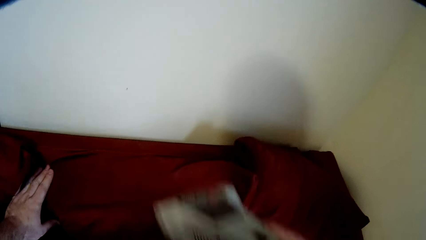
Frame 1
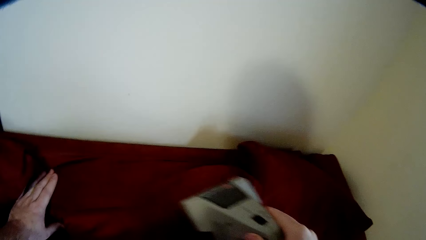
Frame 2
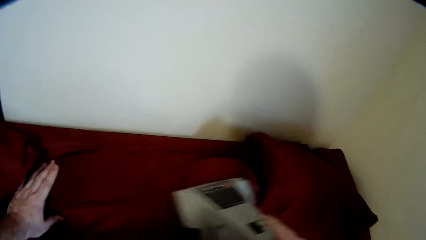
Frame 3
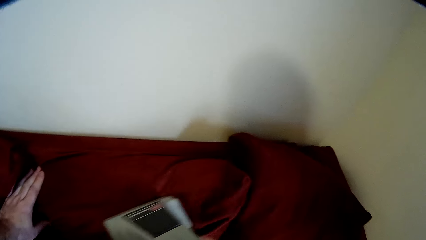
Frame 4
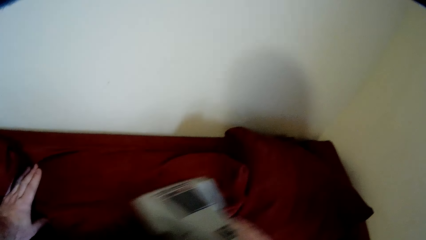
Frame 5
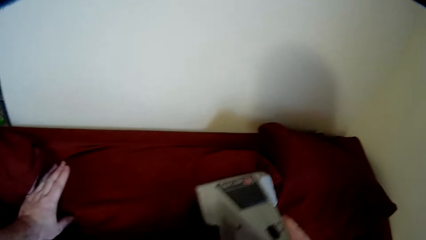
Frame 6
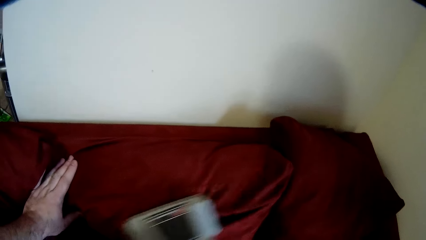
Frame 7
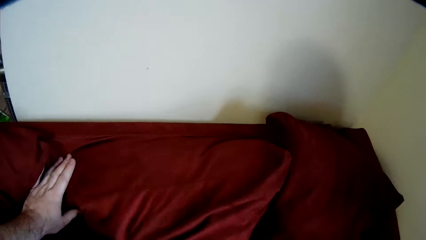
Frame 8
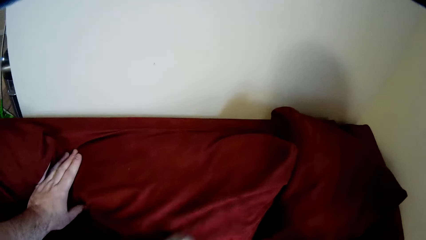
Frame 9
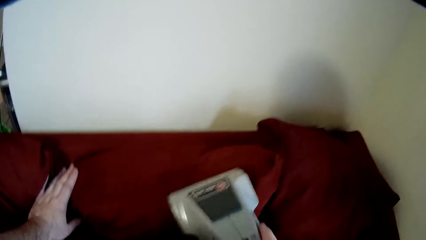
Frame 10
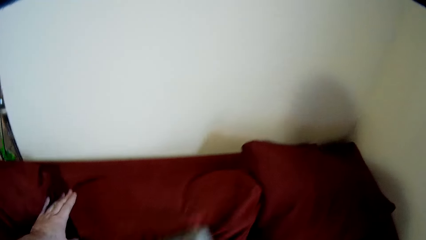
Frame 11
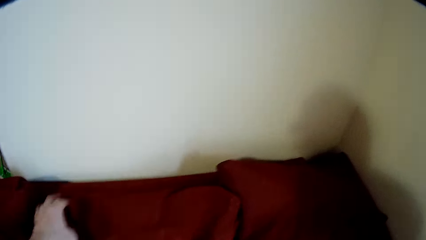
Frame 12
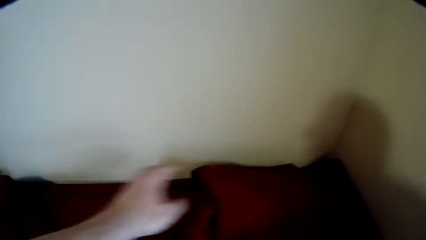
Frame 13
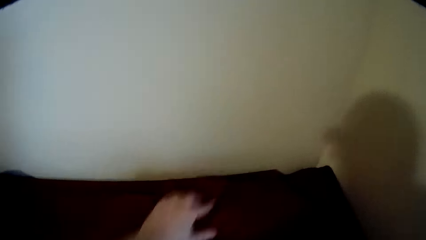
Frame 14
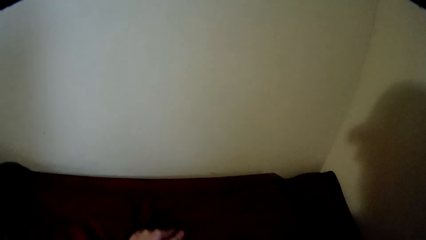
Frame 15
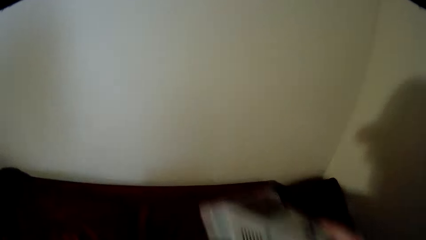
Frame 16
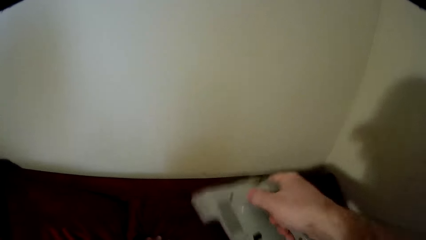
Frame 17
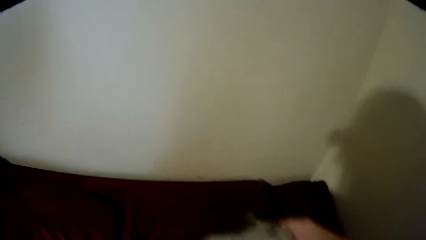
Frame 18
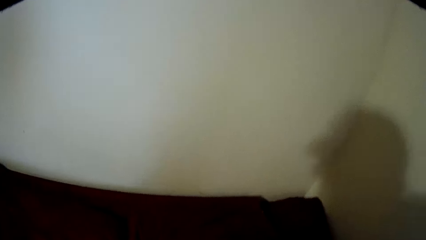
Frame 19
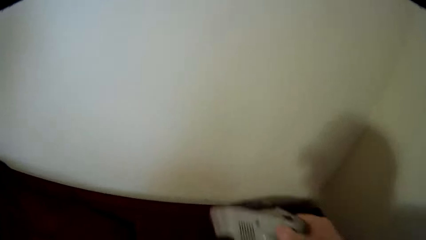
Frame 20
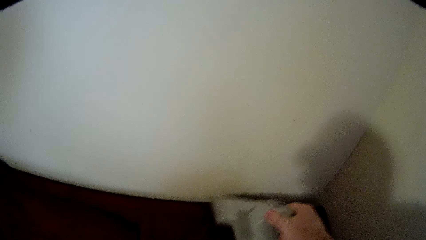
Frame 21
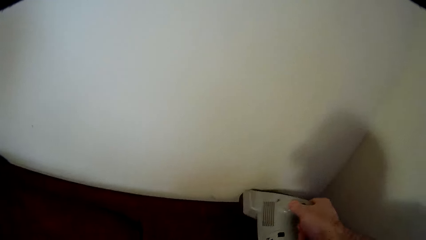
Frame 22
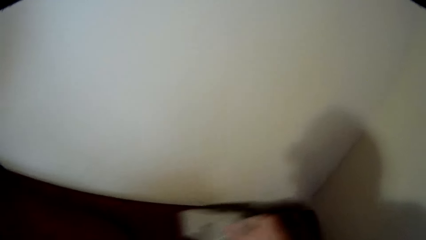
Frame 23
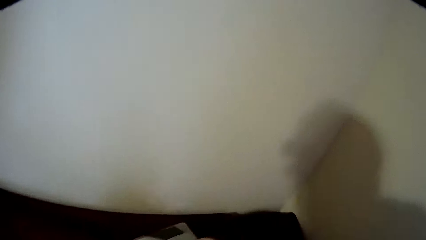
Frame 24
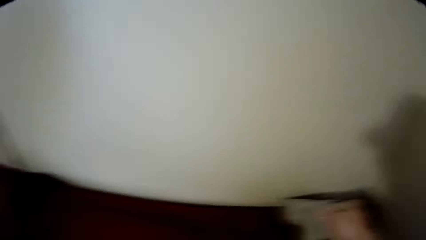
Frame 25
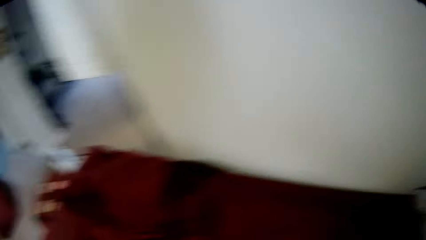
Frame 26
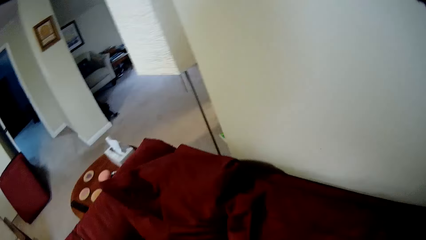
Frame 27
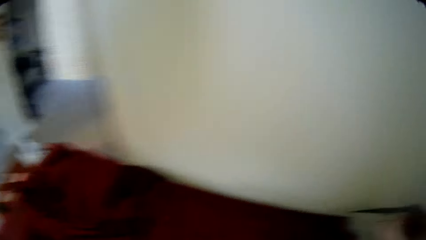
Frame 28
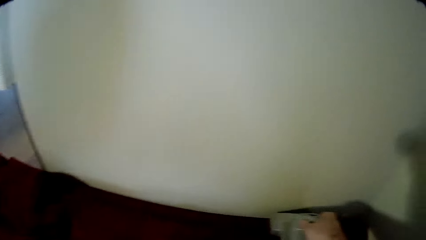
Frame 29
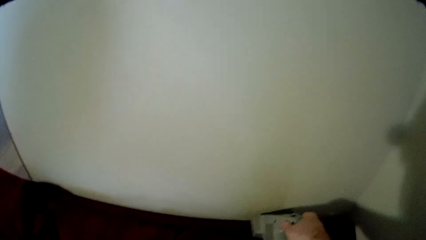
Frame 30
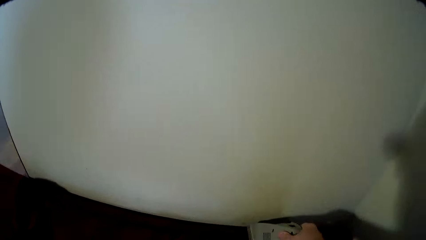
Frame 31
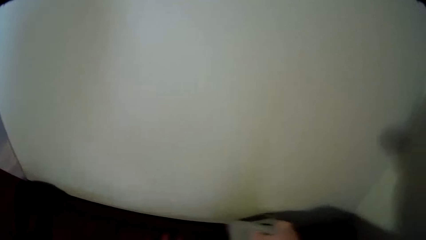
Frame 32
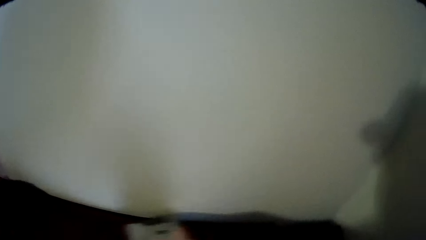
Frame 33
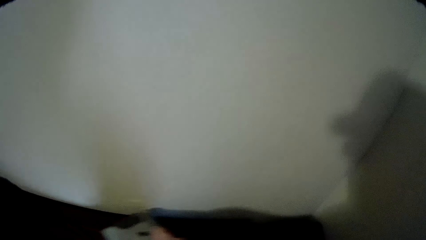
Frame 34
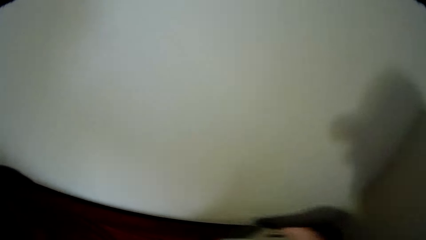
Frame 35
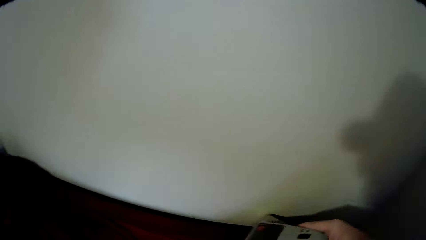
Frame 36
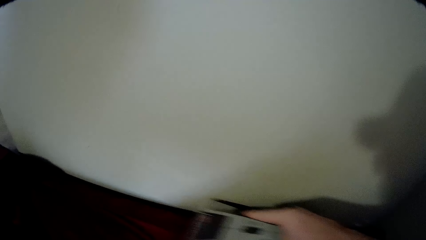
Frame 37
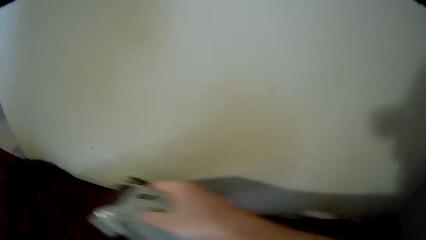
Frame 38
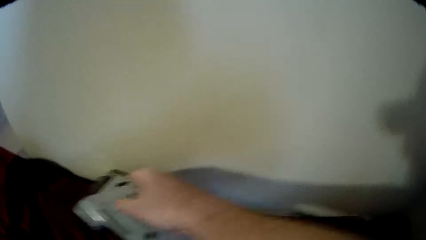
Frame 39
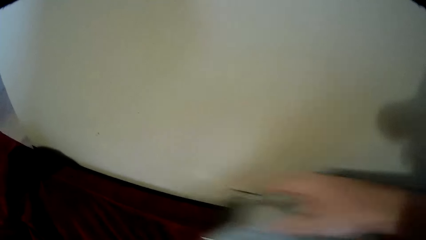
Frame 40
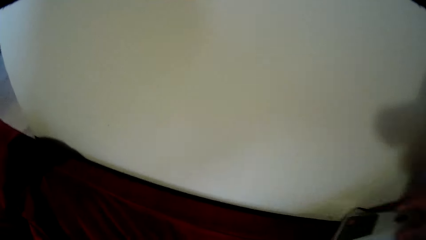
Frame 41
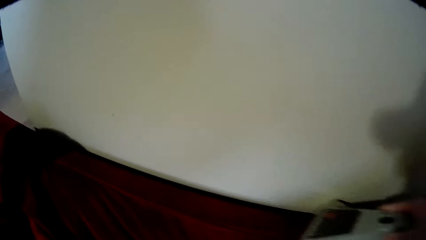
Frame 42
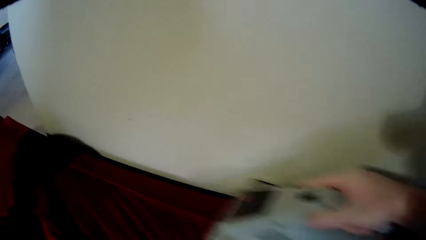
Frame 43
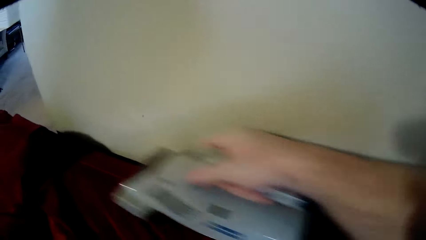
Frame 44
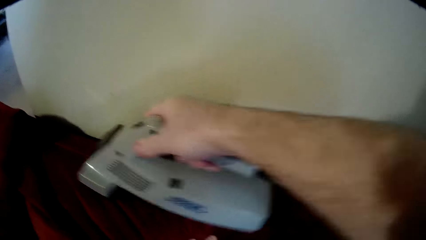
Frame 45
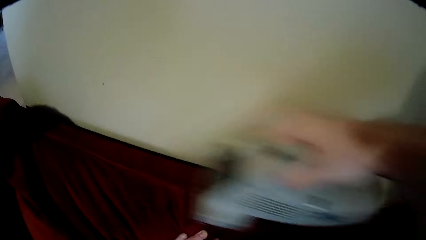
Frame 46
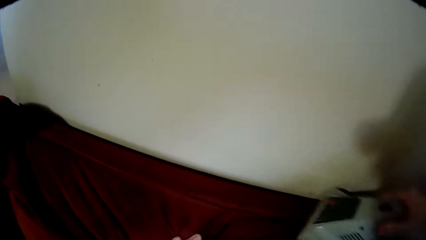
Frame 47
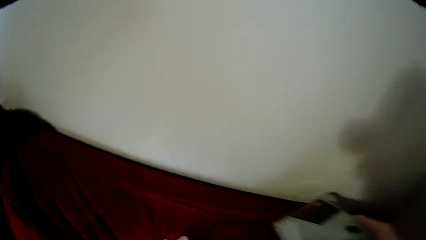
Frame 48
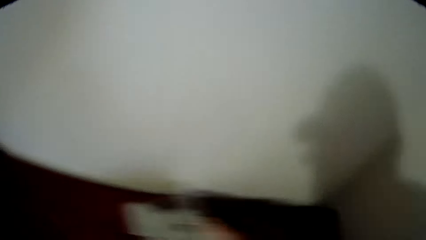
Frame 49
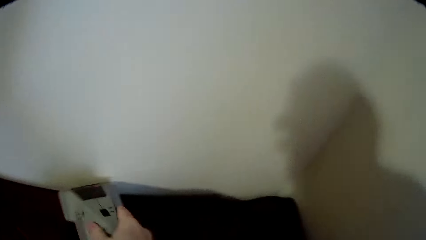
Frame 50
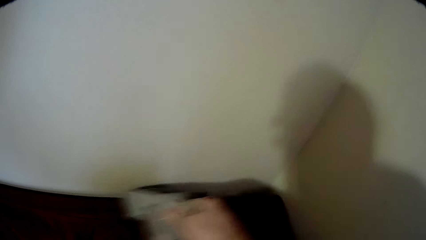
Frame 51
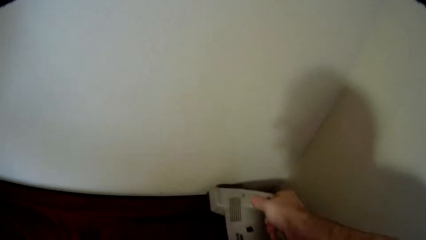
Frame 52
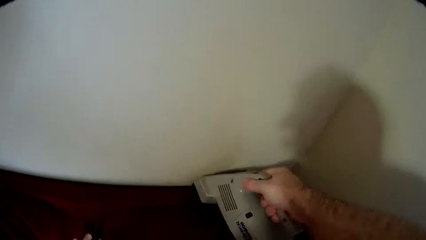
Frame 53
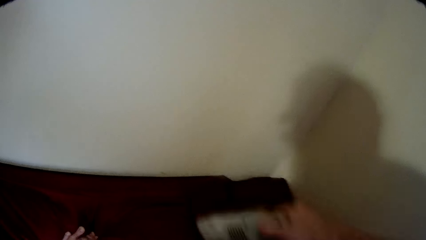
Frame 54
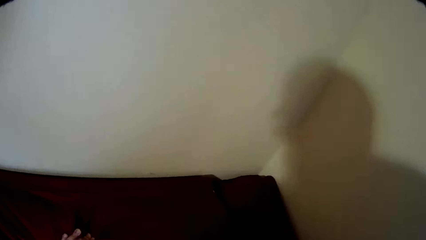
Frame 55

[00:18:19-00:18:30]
The camera wearer cleans the edge of the sofa.
